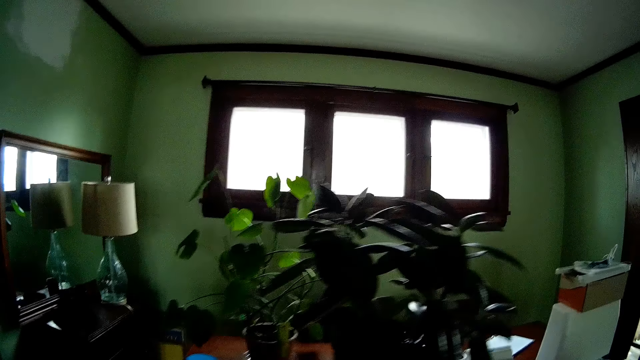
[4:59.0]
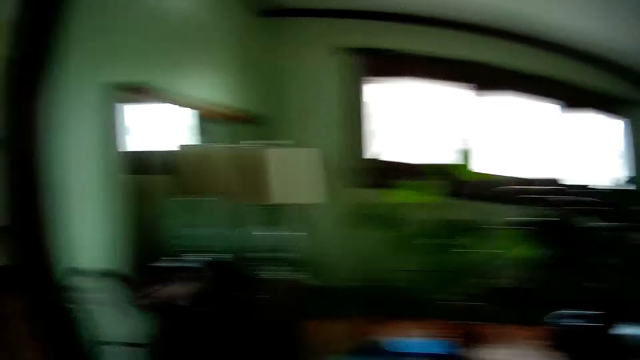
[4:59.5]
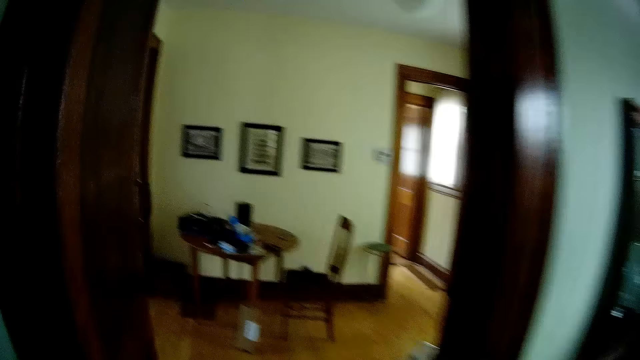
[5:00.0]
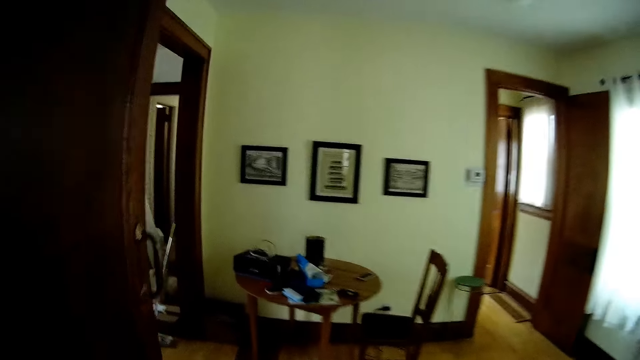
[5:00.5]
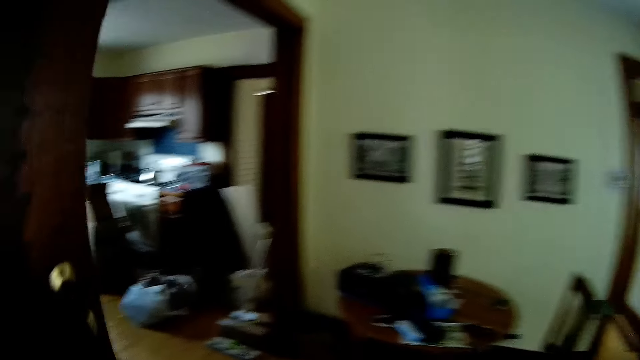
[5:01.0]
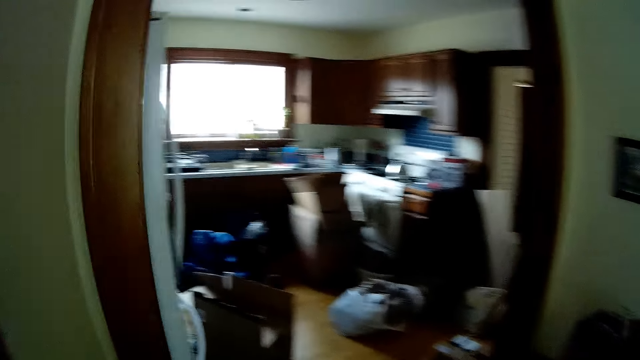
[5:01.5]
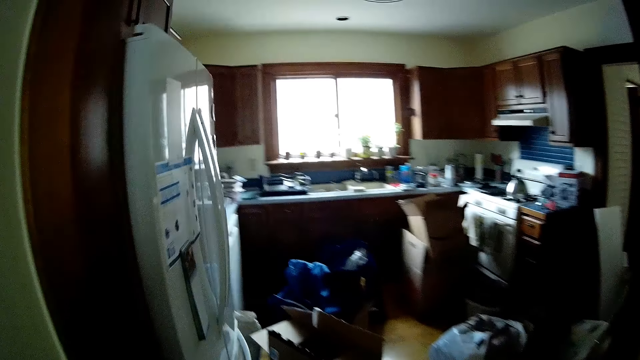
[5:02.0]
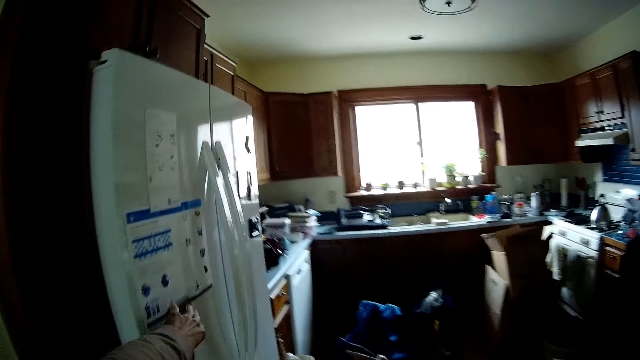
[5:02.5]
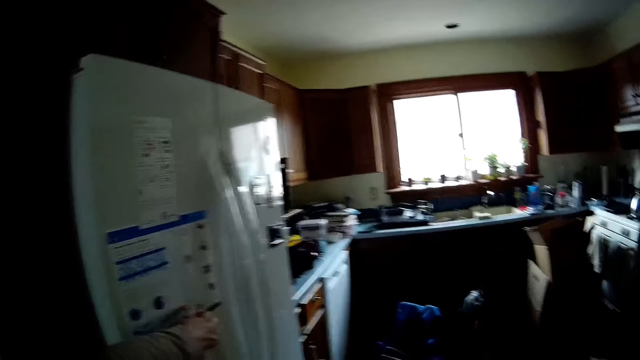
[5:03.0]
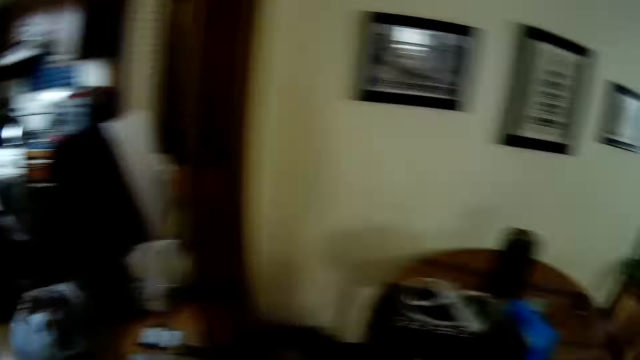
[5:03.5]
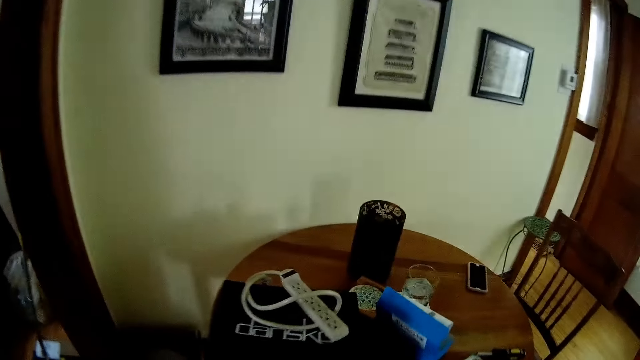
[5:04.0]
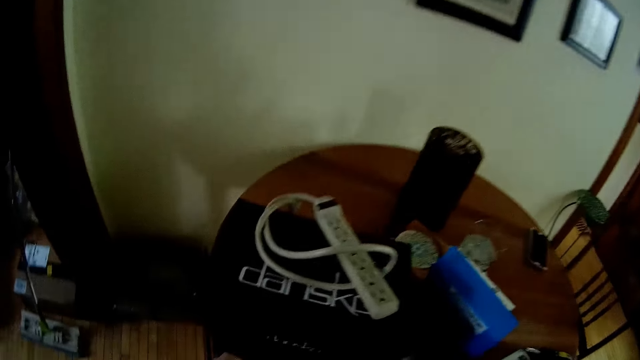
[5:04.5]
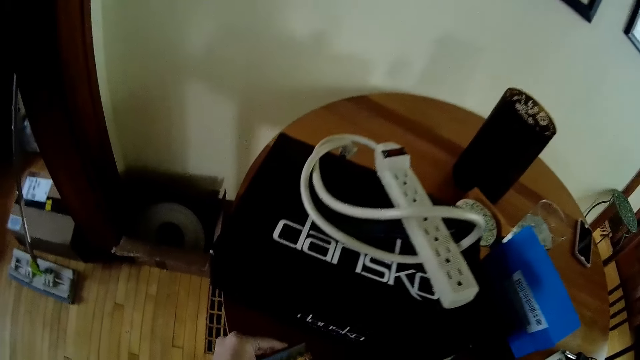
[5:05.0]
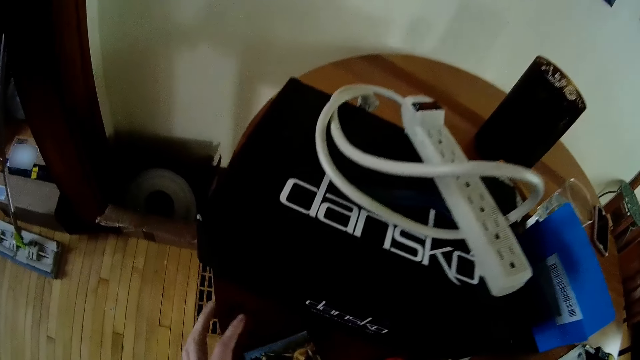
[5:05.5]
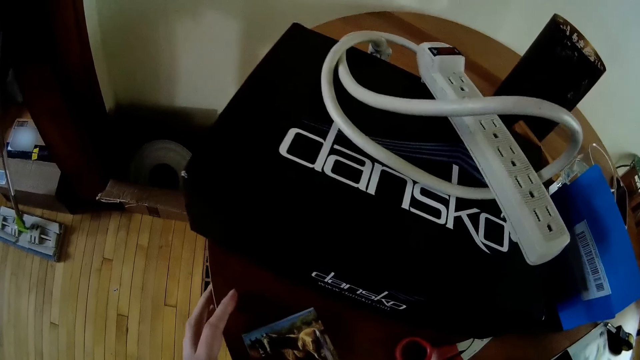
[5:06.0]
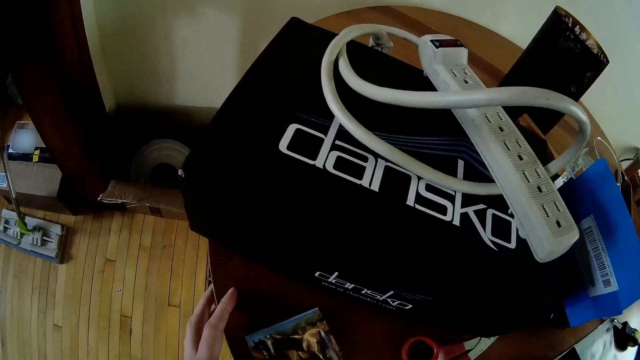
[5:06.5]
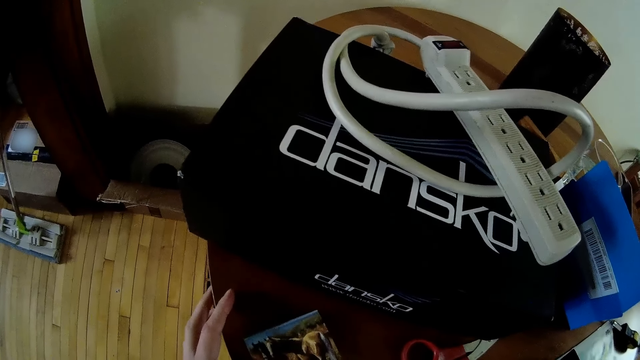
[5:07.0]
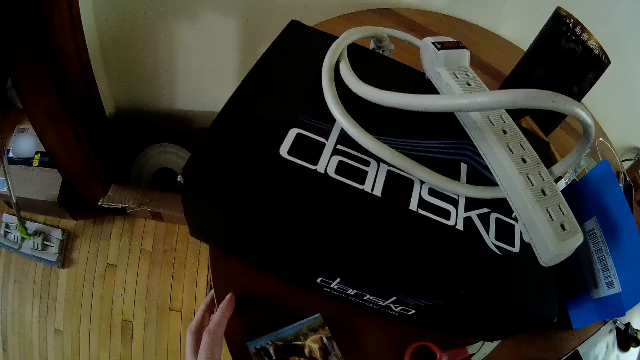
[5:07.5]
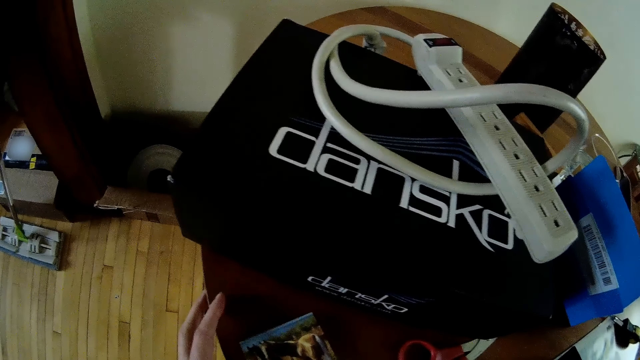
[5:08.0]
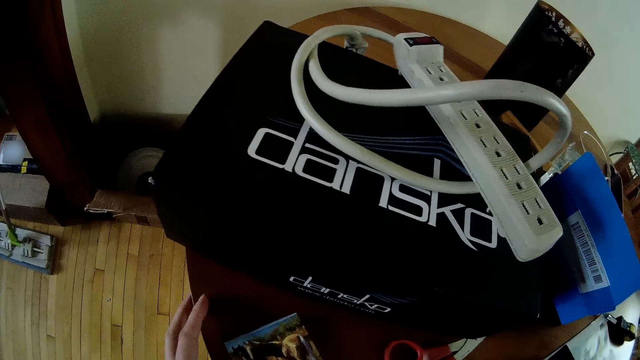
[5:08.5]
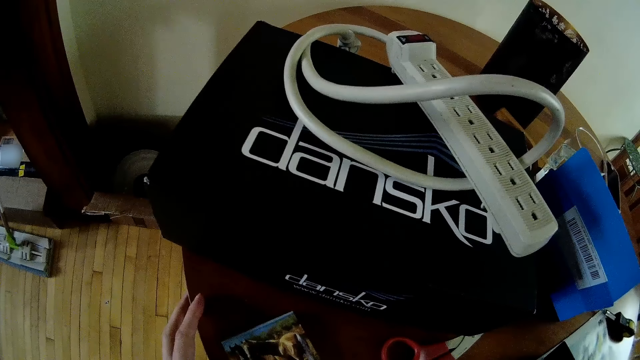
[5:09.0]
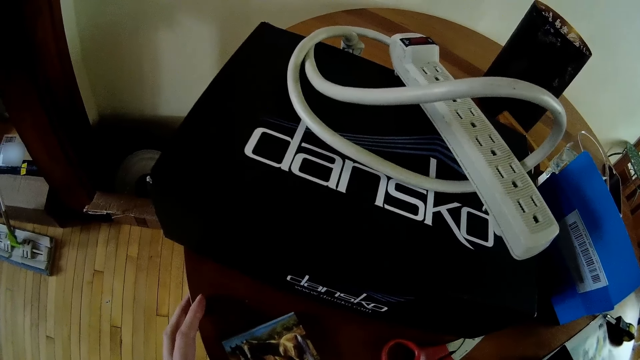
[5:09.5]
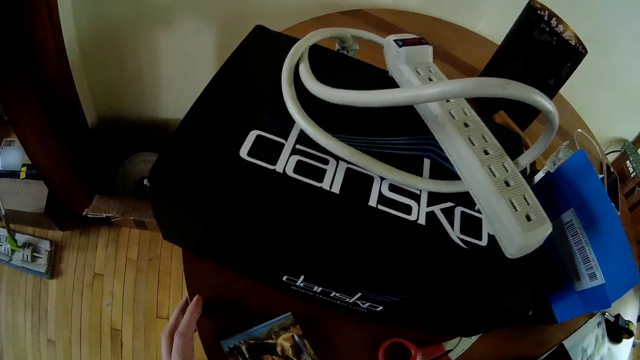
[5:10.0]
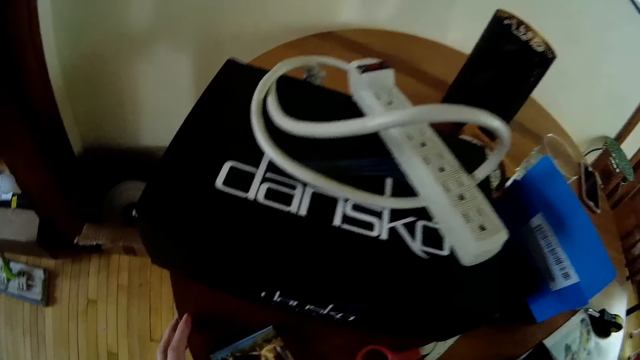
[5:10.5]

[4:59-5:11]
The camera wearer walks into the dining area. She removes a picture from a fridge with her left hand. She touches the paper on the wall. She places the picture on a table with her left hand. She touches something.

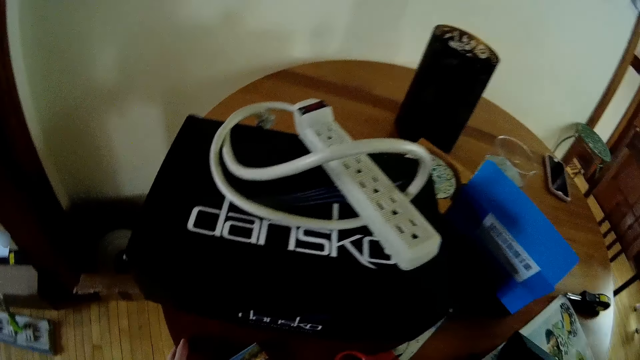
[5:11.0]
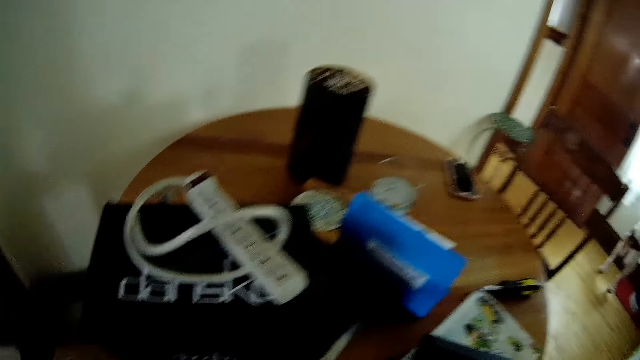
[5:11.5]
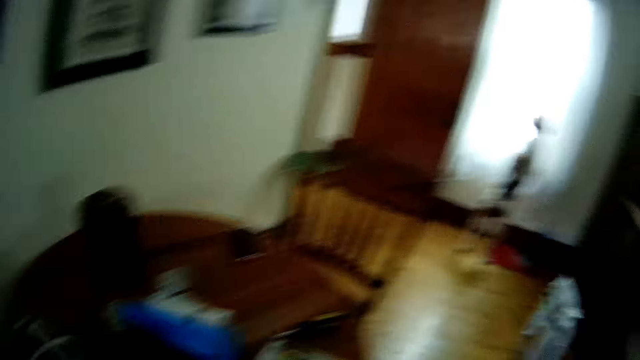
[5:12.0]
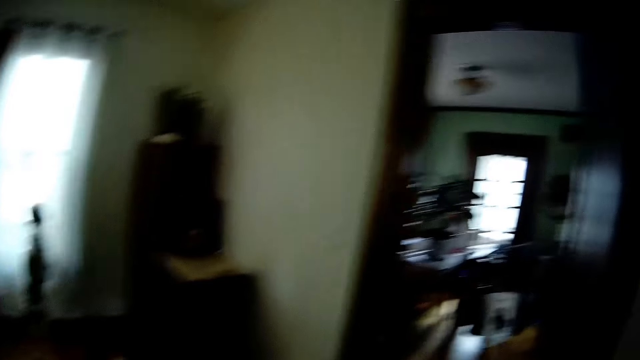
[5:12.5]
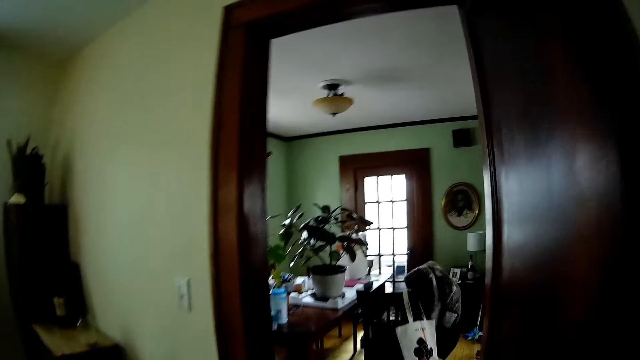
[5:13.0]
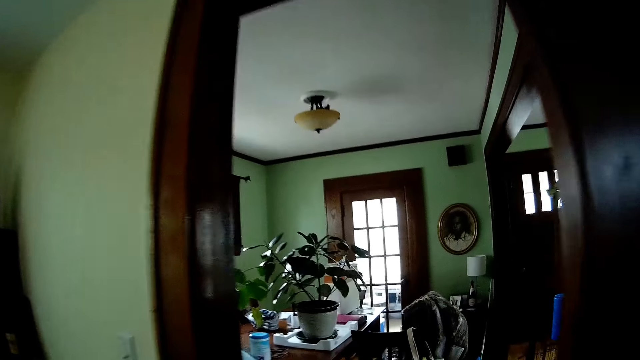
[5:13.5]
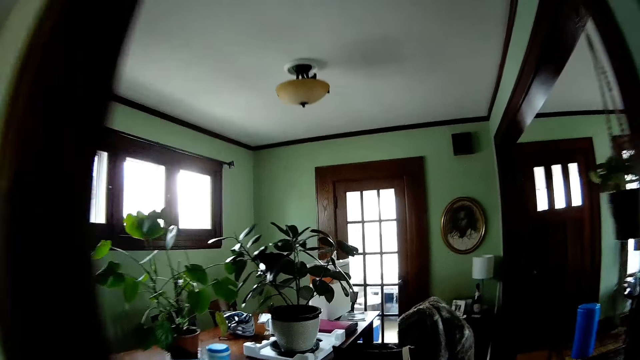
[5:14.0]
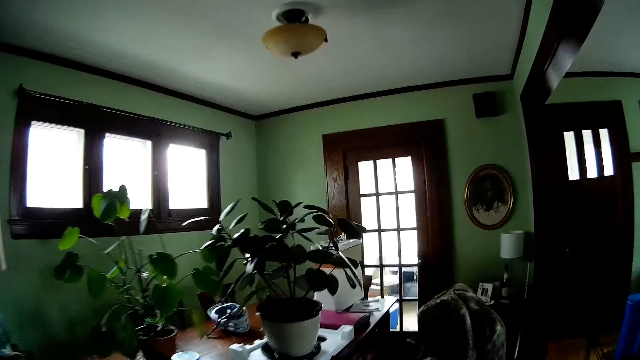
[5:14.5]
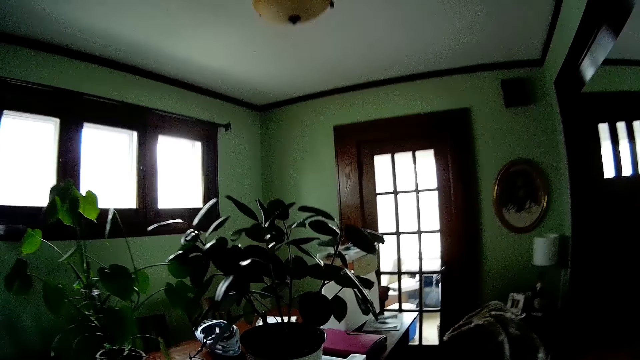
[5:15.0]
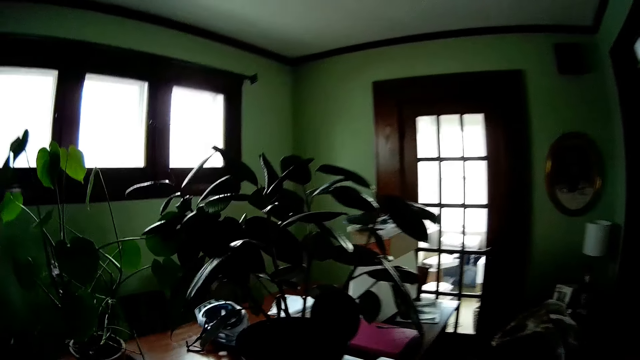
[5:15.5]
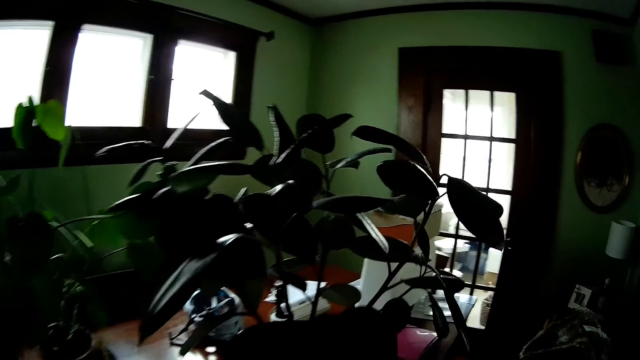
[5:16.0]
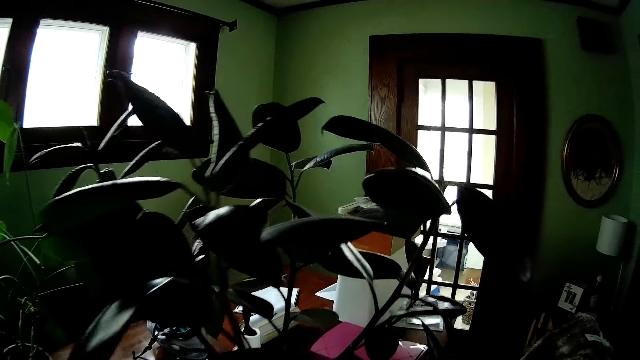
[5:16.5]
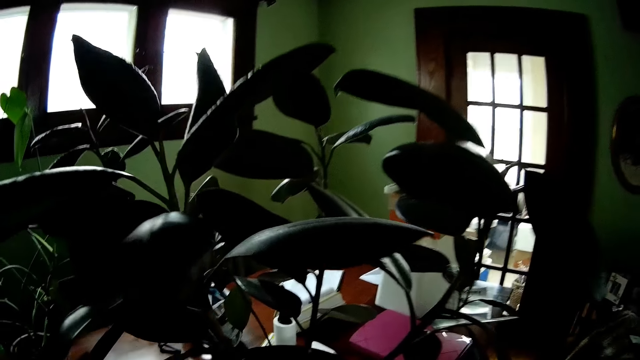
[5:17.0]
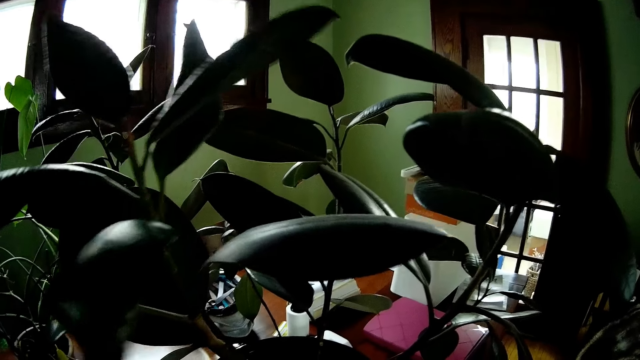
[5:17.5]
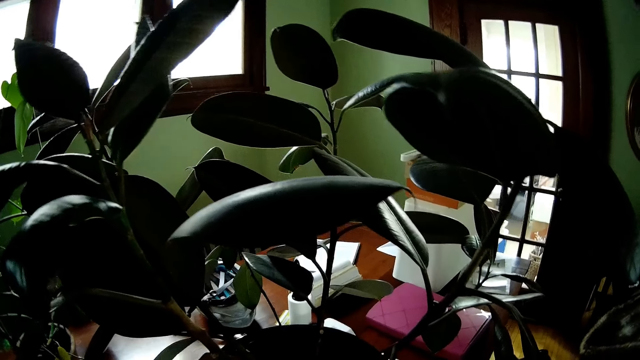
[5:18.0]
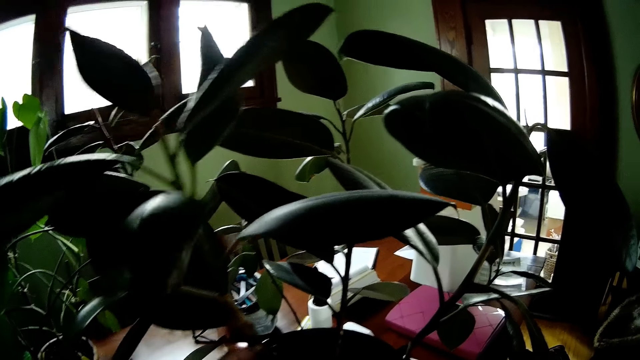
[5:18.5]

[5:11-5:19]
The camera wearer walks into the sitting room. She touches the flower on the table. She checks a potted plant with her left hand.
